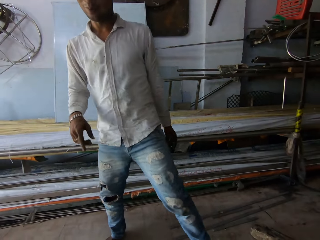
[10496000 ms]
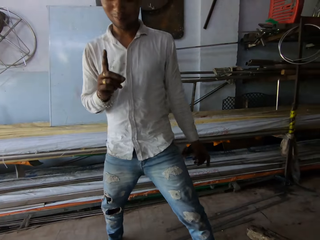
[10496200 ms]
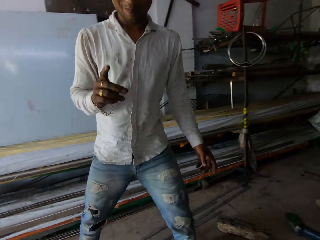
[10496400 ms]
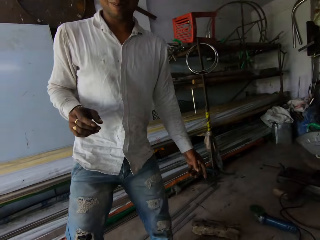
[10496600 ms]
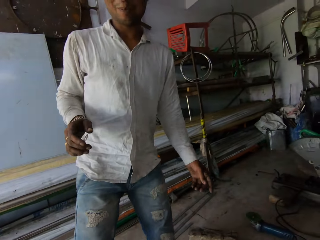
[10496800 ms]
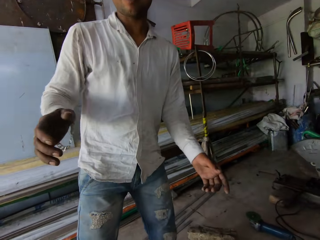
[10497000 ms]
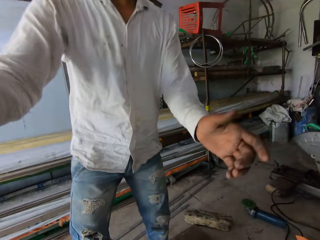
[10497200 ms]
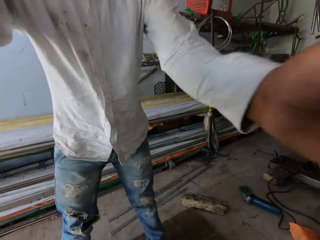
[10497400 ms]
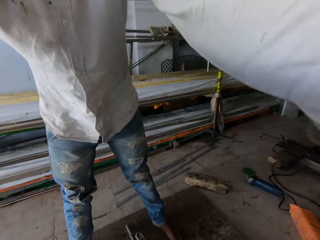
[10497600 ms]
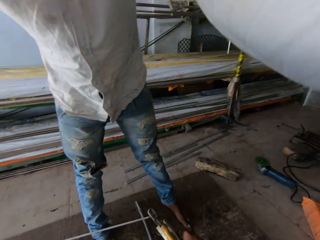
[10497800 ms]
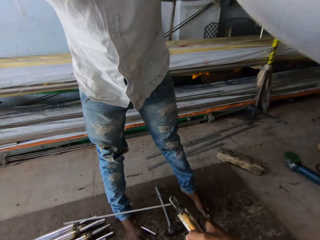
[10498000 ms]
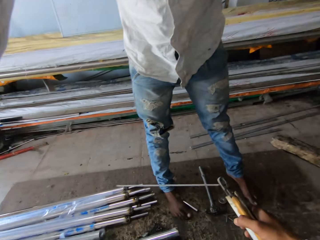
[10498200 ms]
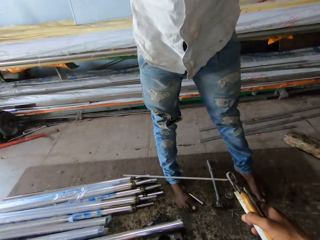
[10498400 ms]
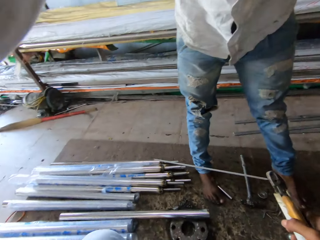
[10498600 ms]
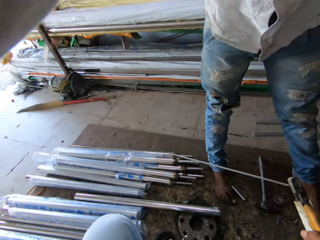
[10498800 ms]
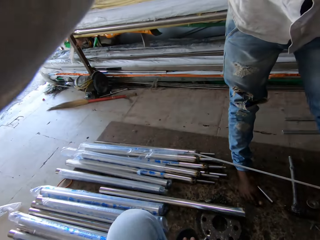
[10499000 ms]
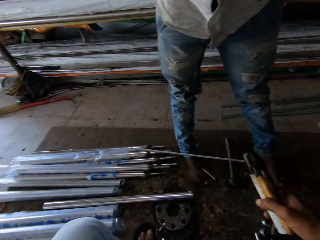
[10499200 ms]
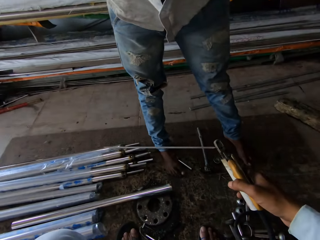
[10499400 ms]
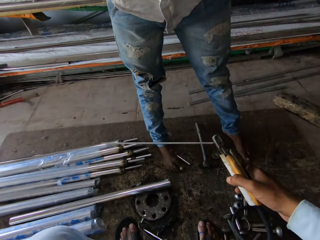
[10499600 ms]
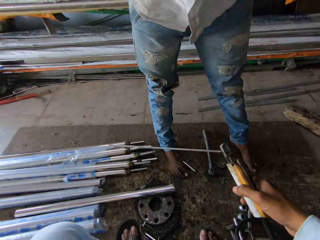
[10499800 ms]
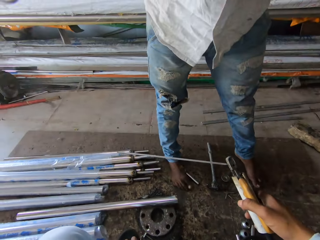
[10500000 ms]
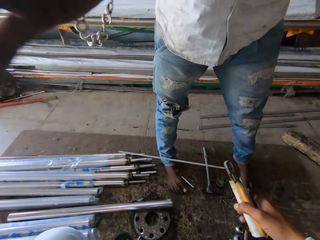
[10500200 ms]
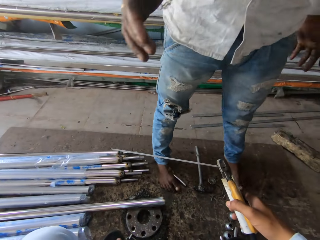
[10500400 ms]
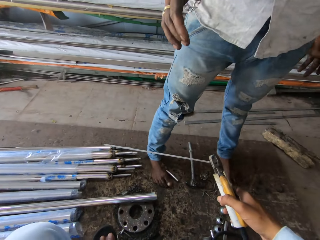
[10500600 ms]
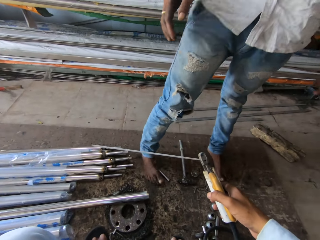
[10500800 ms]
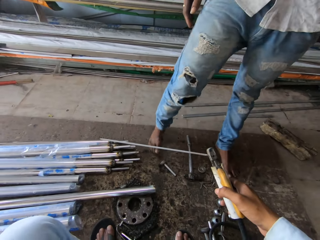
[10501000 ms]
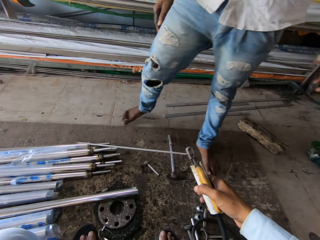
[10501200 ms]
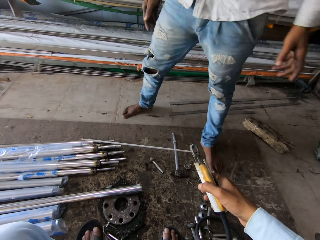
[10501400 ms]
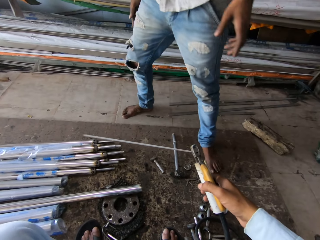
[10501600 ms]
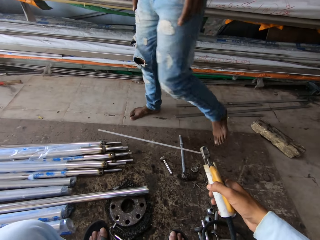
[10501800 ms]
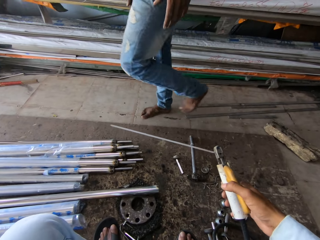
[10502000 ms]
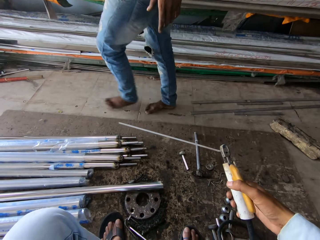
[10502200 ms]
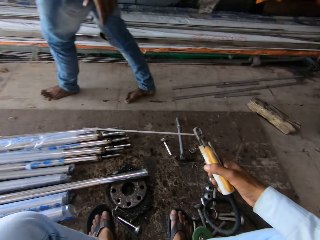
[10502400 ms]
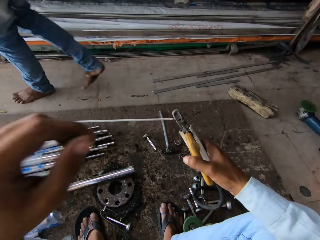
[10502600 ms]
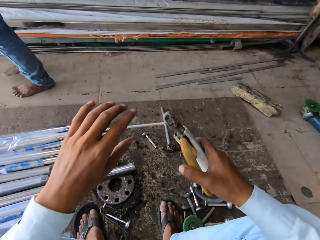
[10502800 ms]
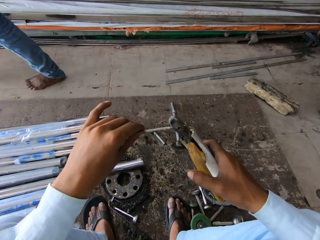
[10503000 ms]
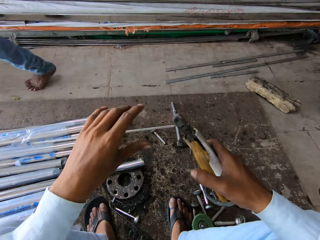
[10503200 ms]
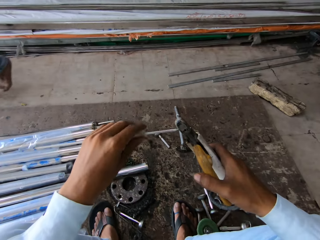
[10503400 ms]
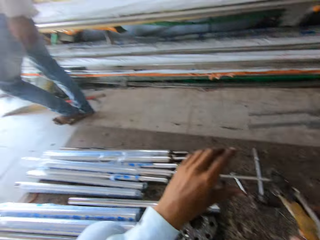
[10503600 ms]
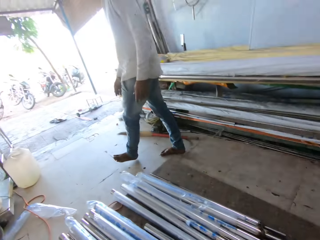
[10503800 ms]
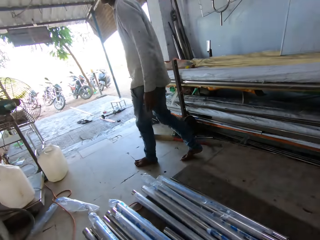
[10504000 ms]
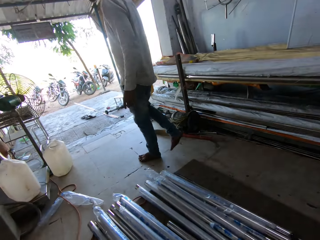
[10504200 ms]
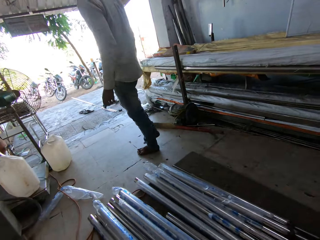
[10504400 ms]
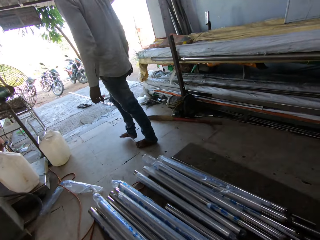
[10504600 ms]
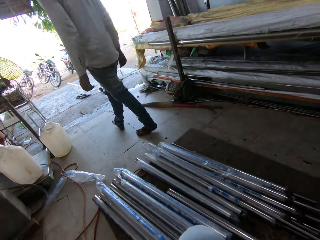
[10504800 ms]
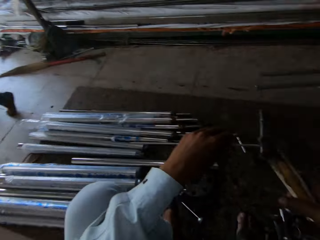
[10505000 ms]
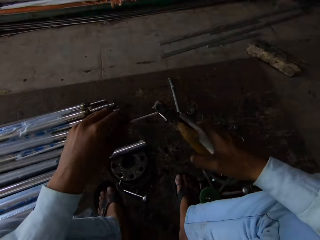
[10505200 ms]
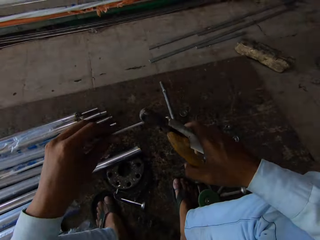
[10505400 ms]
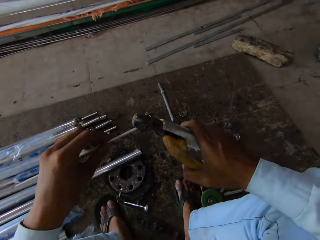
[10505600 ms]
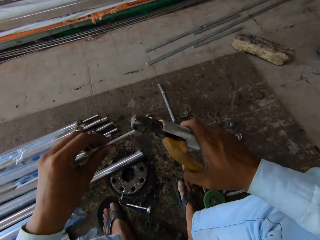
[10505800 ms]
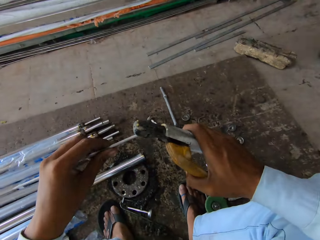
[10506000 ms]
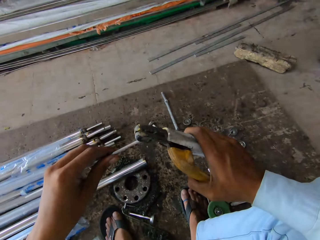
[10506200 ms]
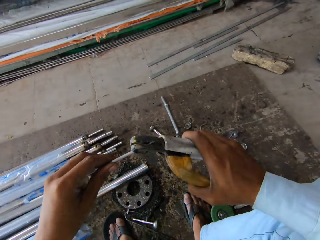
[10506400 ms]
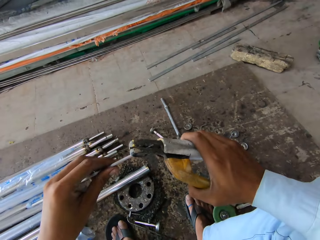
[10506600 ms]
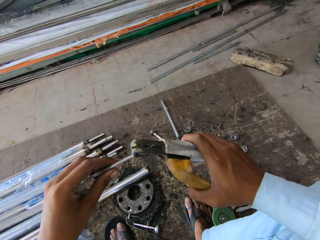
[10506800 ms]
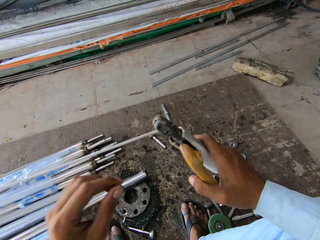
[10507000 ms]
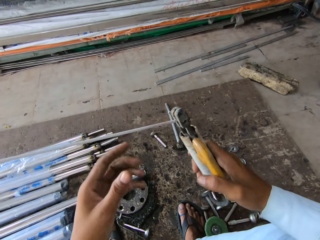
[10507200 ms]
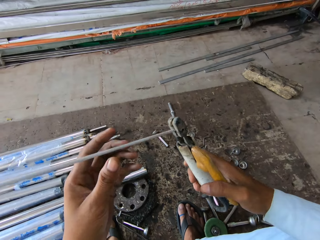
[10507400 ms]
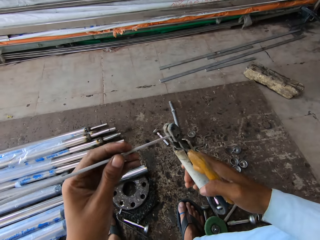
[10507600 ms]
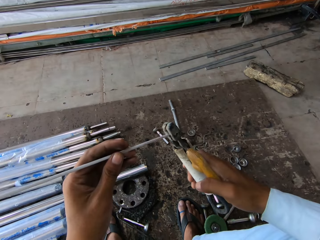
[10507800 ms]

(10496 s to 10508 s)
A man adjusts the camera. The camera wearer touches the electrode steel with the left hand.

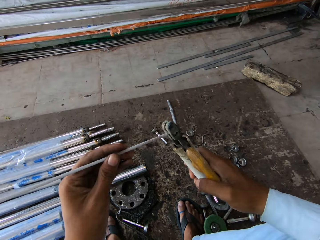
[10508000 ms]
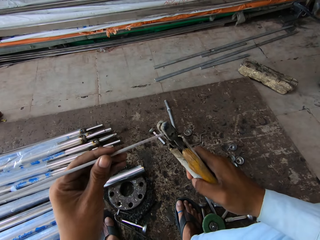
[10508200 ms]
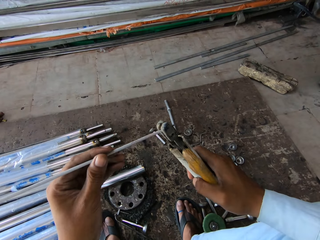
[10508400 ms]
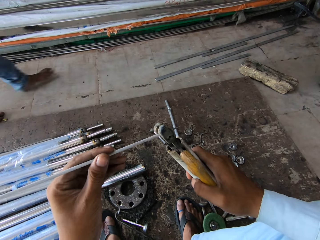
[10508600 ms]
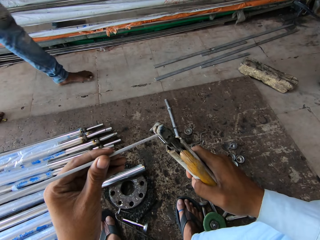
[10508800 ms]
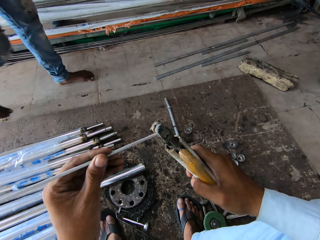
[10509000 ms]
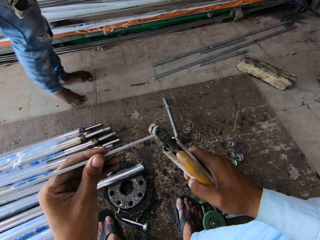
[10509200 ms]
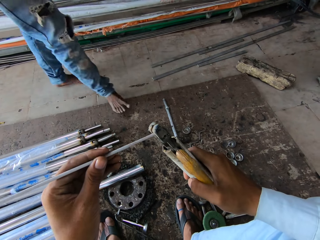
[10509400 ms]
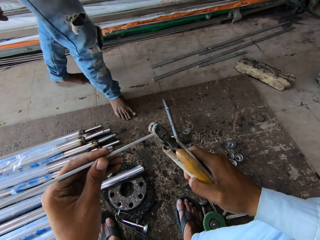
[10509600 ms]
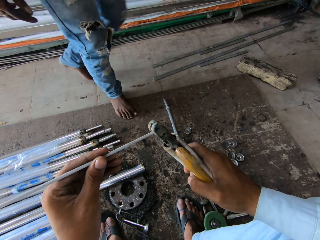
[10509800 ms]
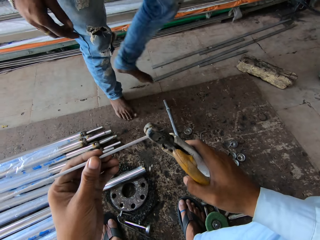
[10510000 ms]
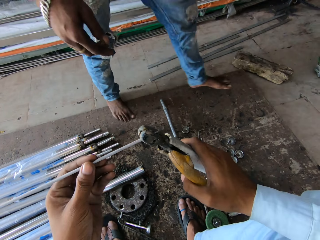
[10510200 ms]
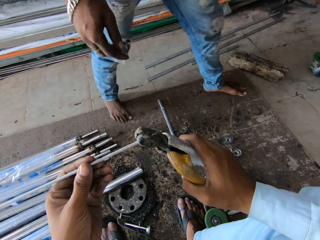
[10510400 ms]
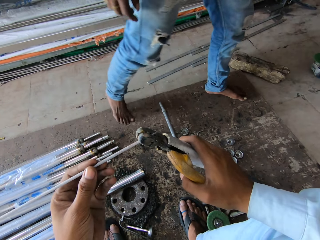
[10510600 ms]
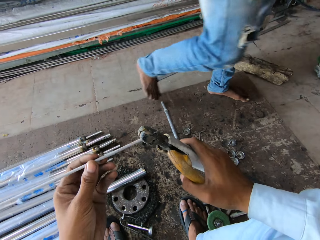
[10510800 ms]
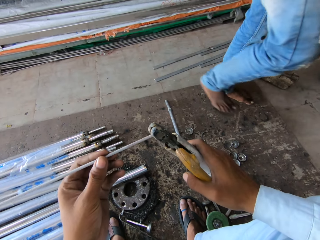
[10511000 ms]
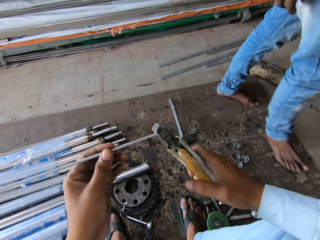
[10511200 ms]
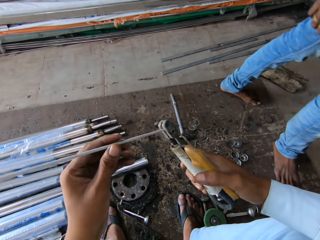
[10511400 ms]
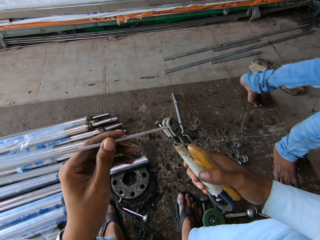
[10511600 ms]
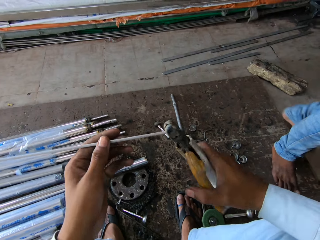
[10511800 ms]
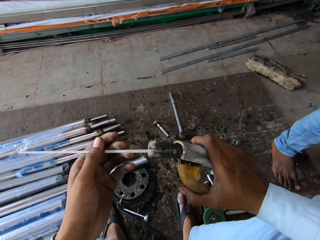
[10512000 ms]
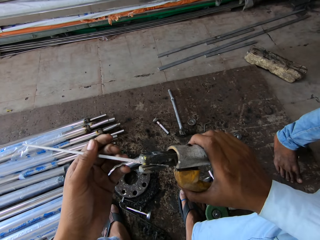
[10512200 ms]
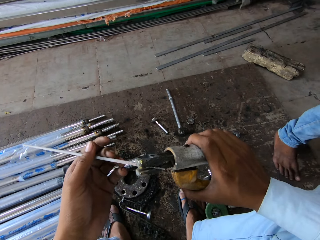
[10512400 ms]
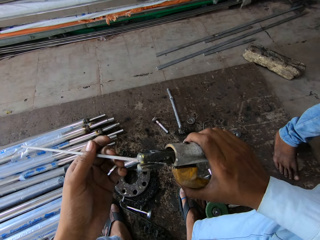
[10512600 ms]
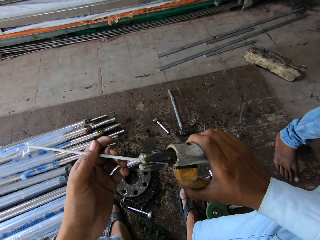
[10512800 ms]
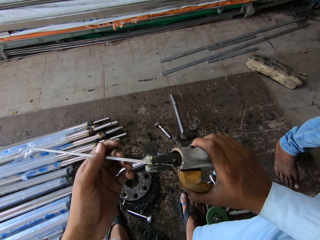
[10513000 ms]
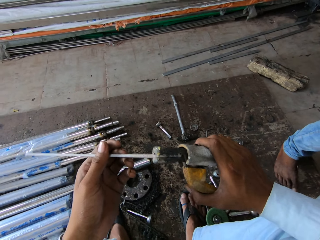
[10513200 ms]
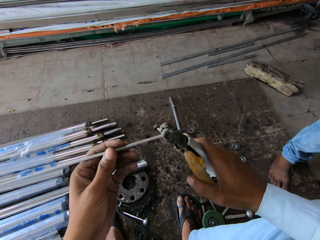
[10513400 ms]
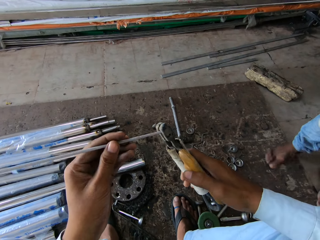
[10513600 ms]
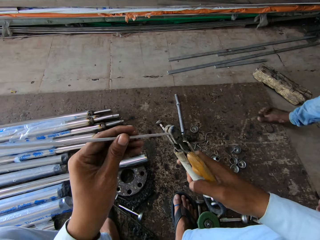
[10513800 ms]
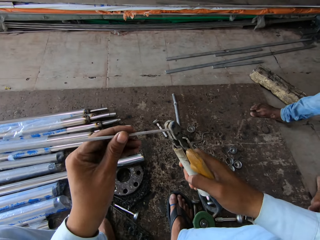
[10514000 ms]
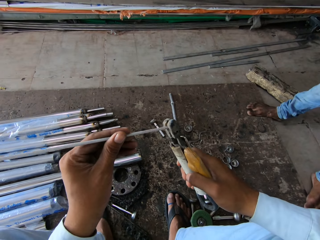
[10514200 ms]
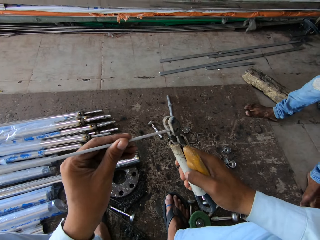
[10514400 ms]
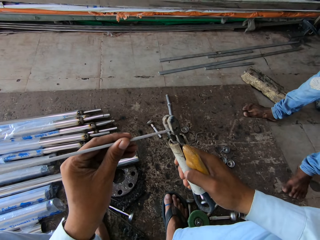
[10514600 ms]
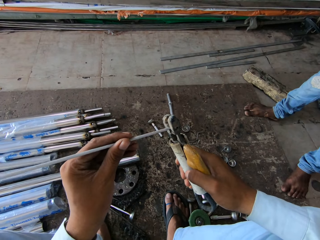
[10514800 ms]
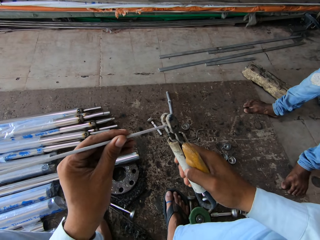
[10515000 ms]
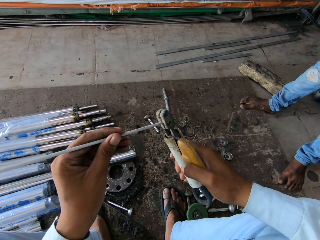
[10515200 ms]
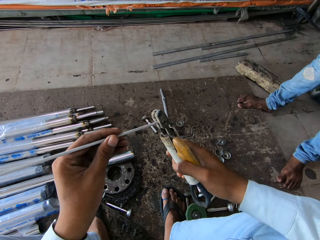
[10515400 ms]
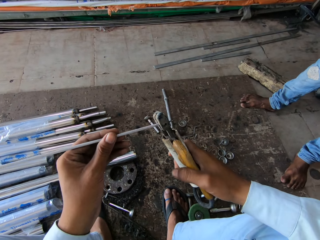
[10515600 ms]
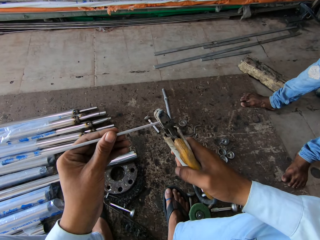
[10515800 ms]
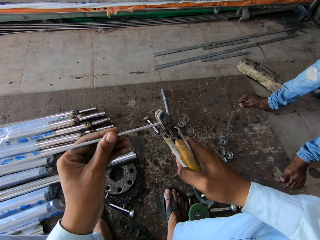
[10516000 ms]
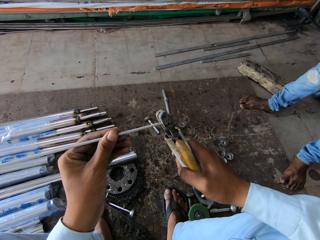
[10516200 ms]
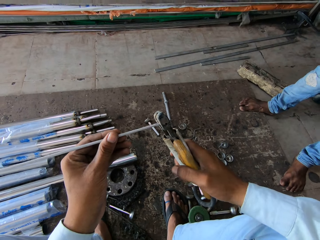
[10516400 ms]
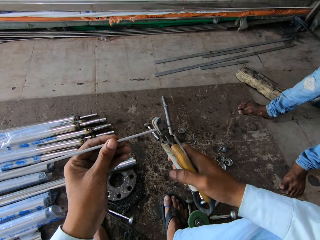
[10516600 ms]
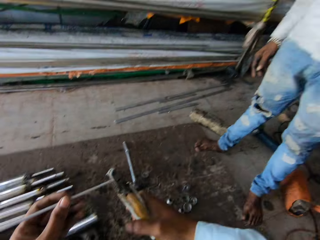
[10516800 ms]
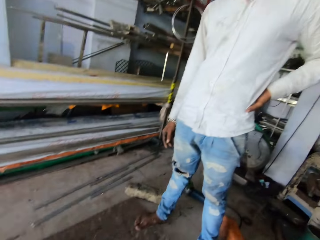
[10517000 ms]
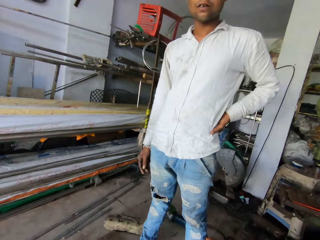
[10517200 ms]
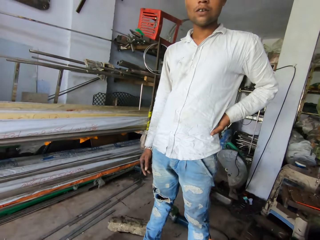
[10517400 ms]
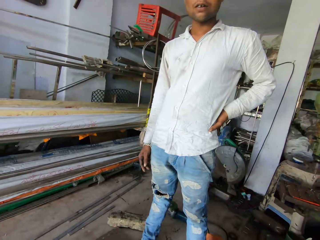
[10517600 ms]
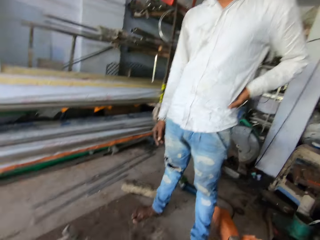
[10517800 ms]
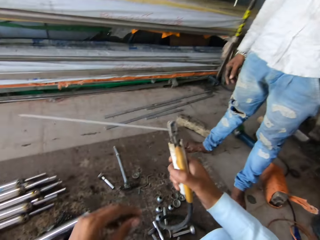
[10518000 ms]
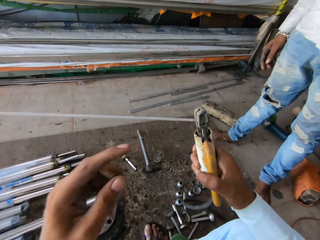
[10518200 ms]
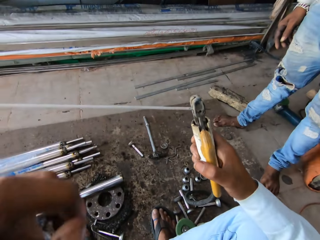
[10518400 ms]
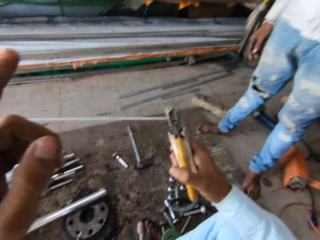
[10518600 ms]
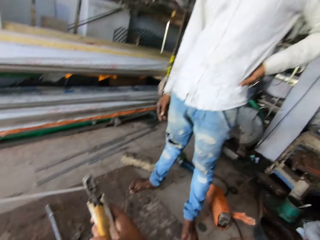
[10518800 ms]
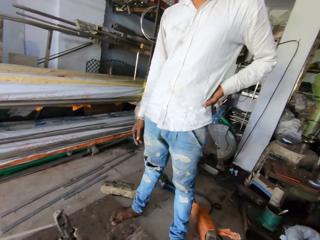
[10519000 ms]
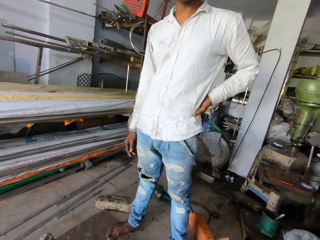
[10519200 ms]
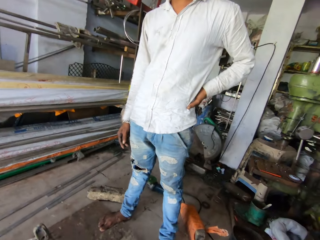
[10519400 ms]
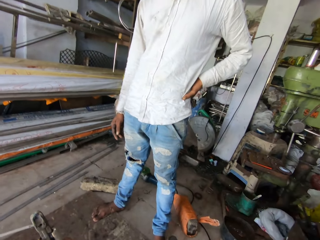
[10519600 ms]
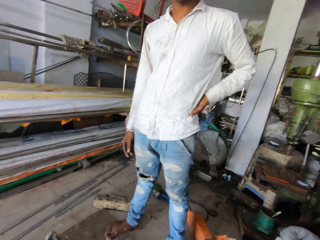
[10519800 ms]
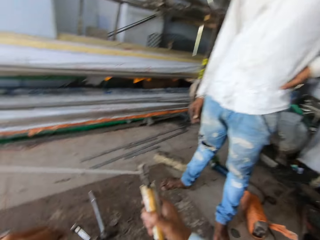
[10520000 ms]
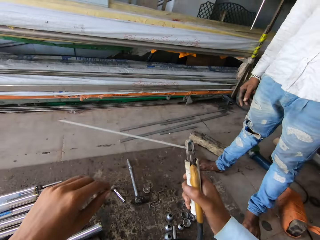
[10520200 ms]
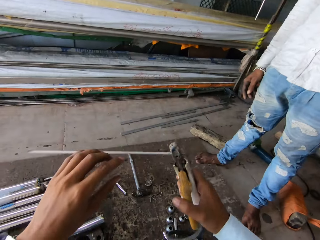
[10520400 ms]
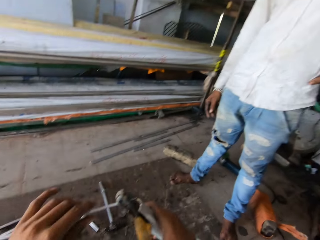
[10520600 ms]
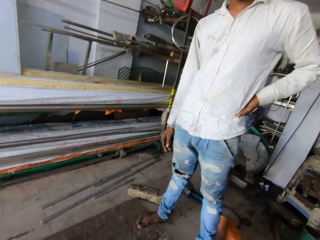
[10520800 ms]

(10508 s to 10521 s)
The camera wearer converses with a man.
